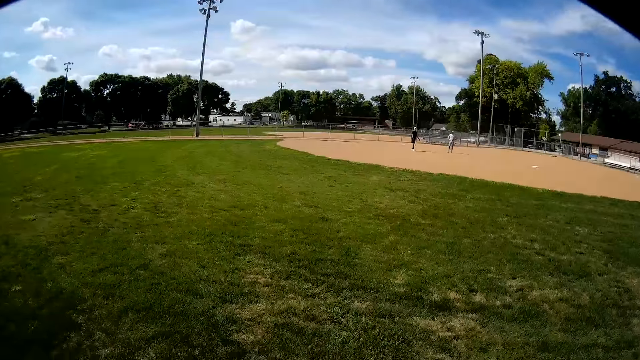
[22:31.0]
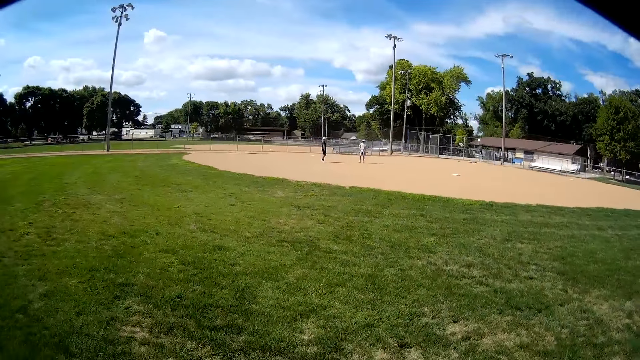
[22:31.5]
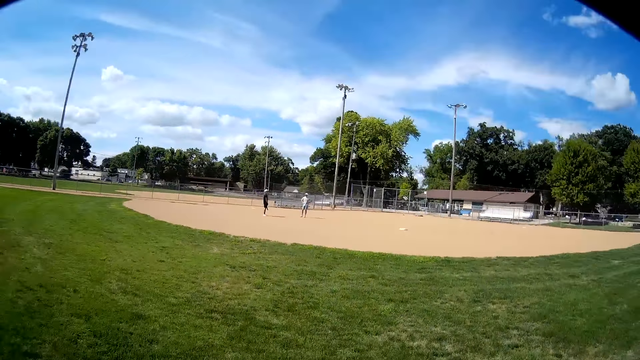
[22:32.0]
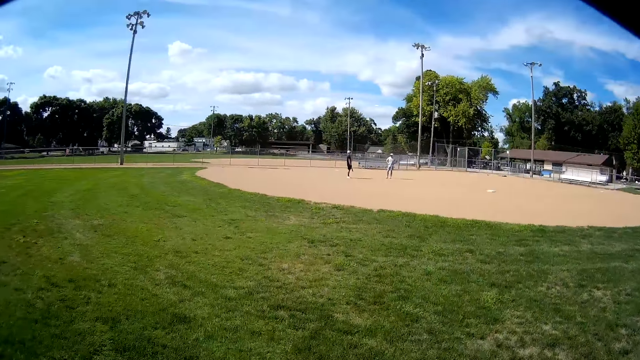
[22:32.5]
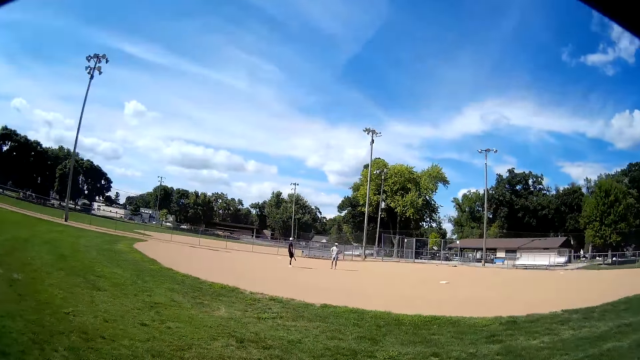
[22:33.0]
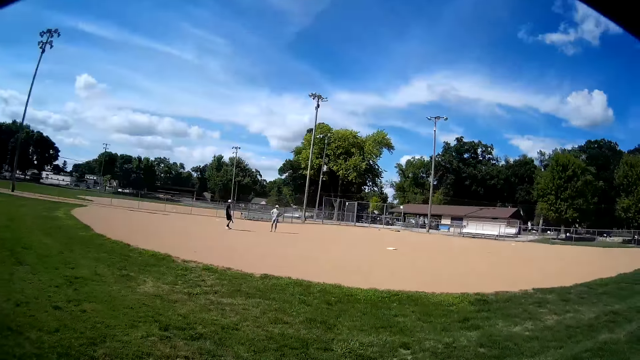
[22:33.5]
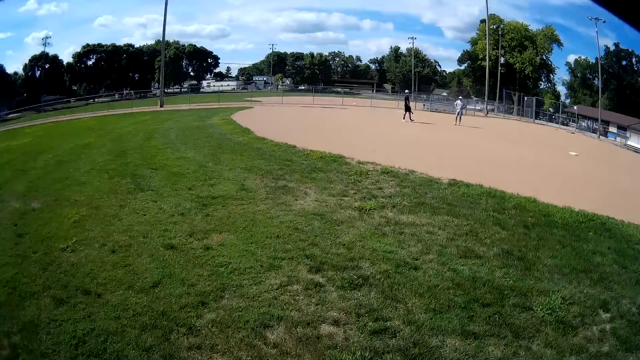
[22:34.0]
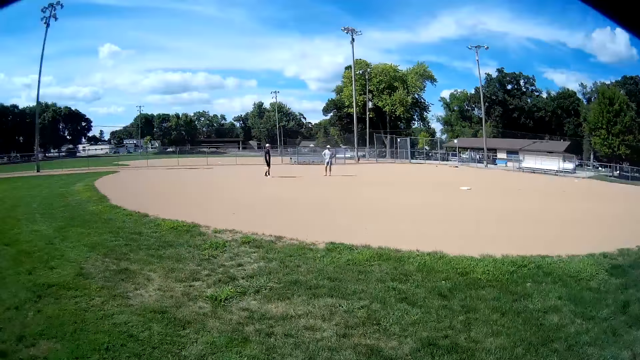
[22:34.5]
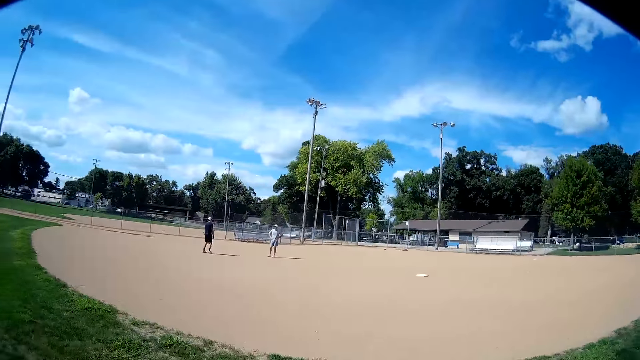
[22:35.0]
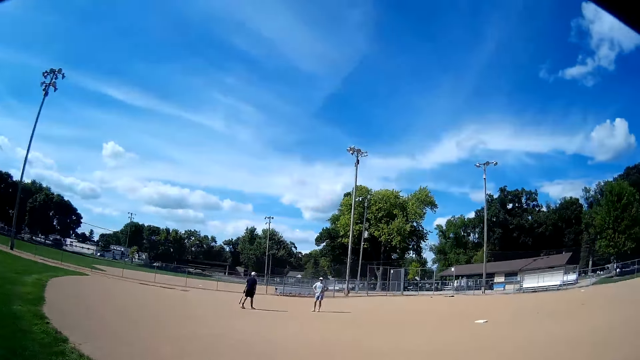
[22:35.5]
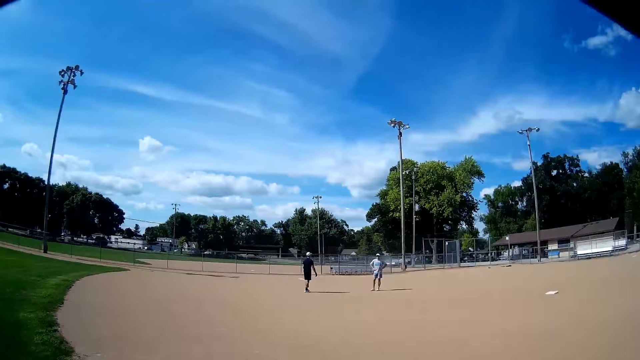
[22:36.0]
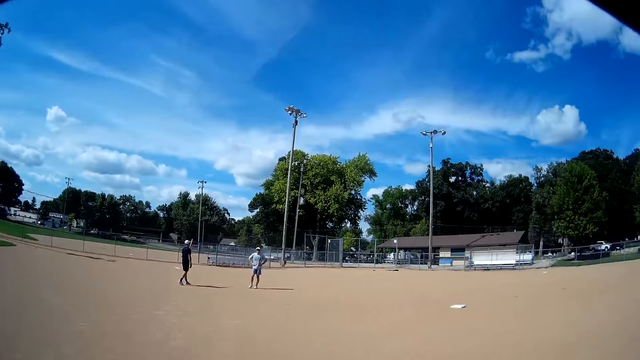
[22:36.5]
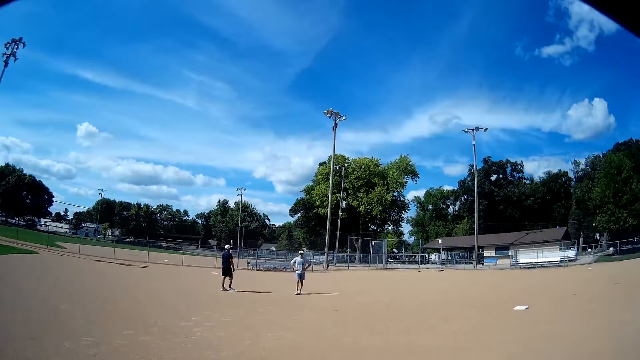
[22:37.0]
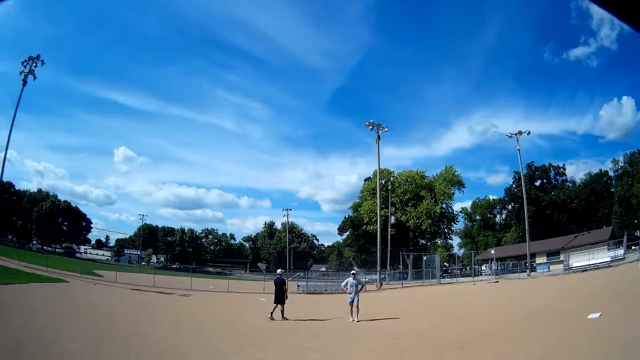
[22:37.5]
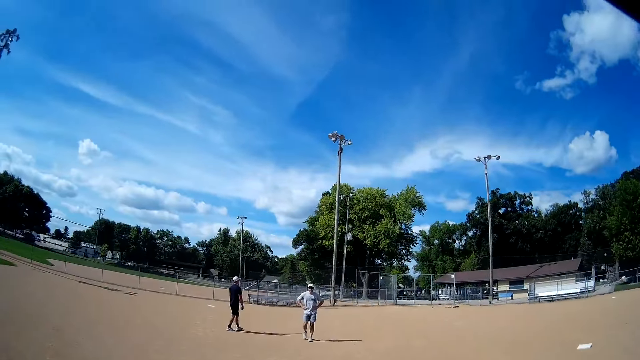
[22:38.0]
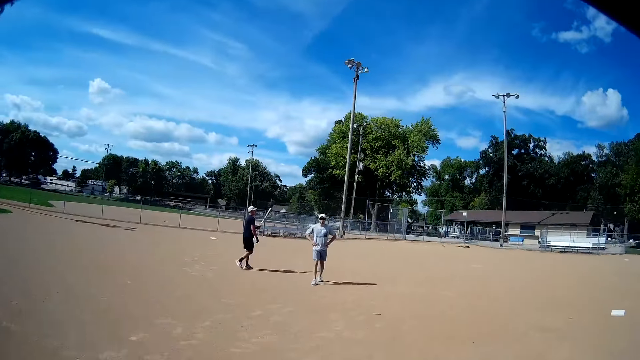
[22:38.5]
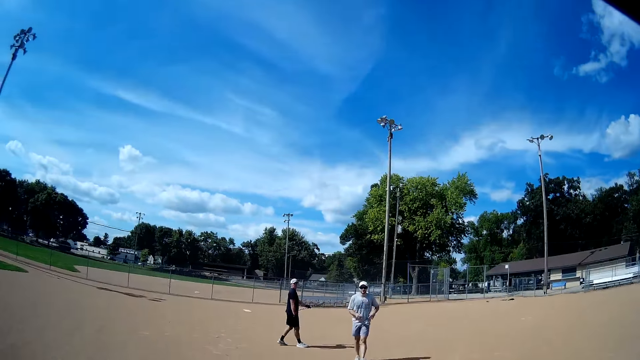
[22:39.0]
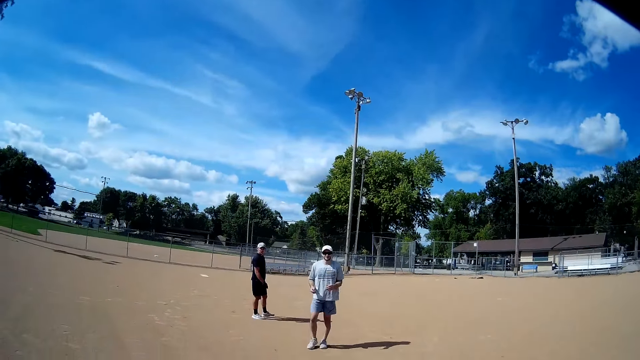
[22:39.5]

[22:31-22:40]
The camera wearer walks toward a man and another man.

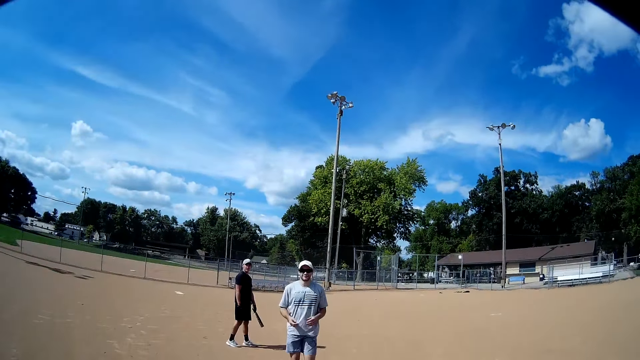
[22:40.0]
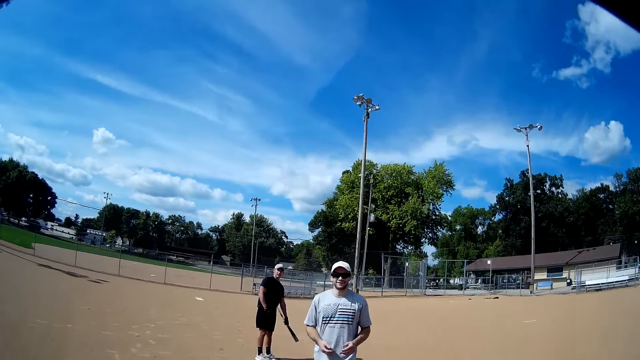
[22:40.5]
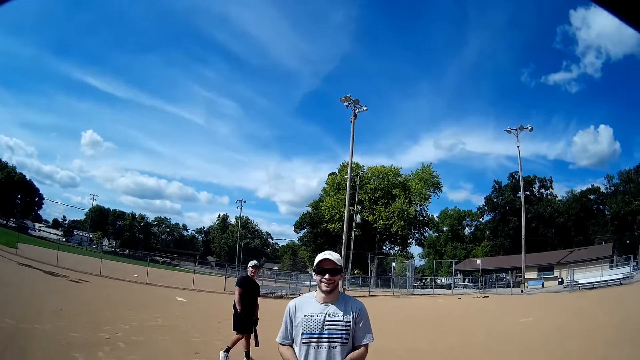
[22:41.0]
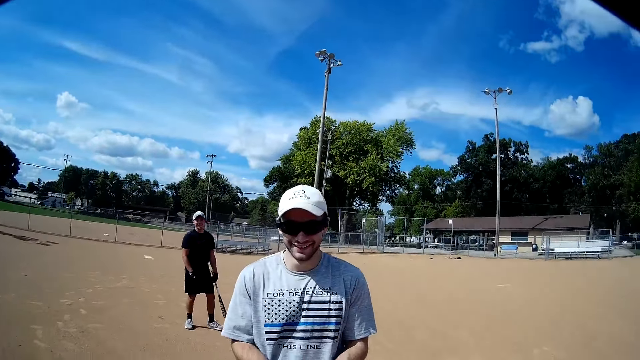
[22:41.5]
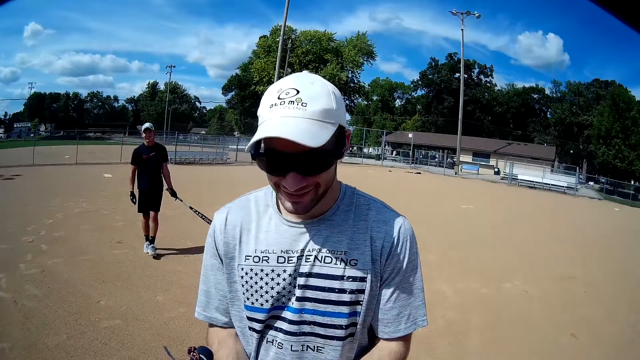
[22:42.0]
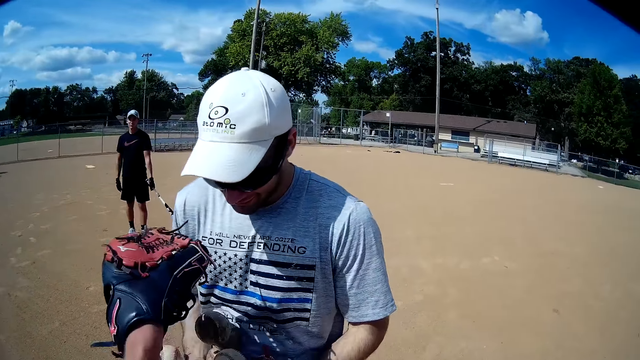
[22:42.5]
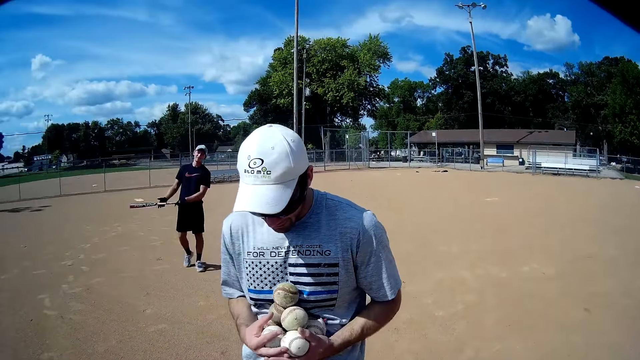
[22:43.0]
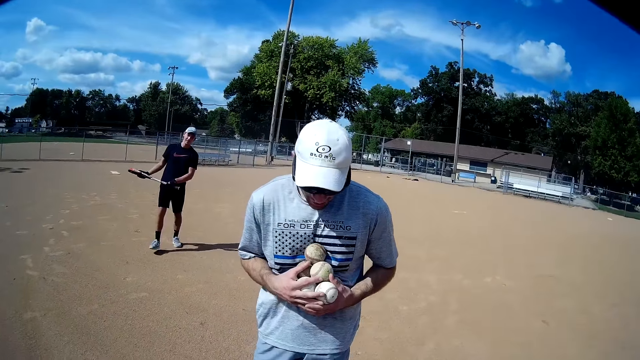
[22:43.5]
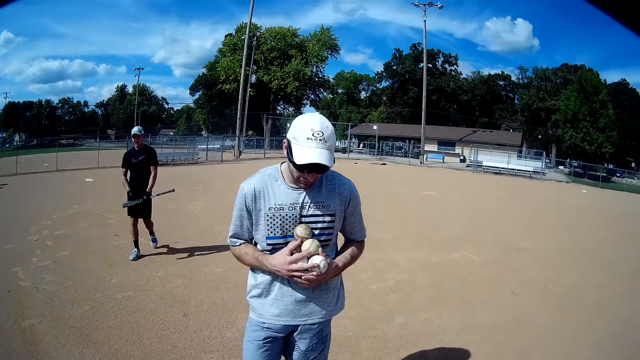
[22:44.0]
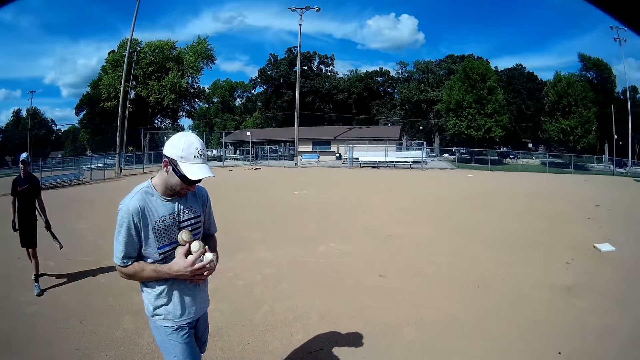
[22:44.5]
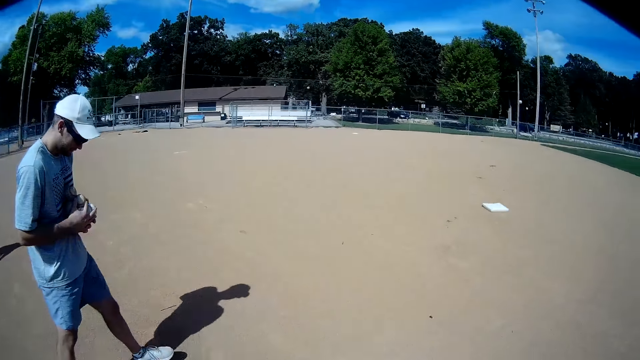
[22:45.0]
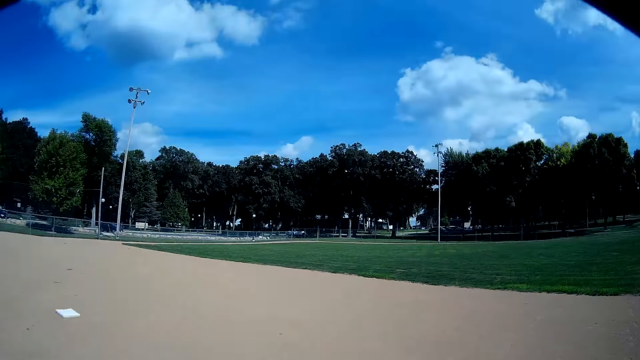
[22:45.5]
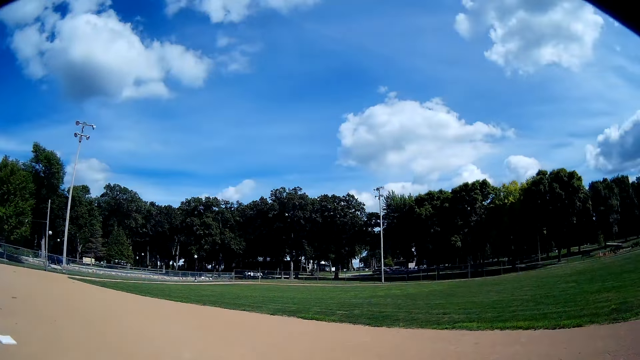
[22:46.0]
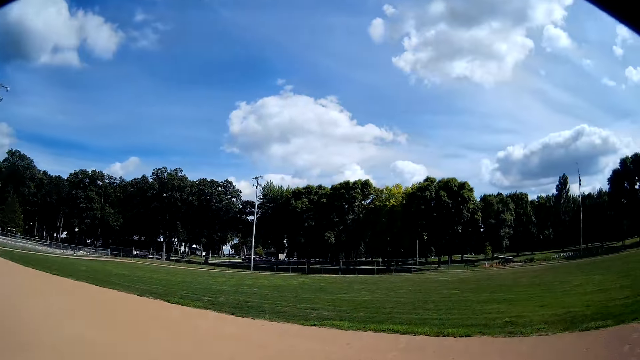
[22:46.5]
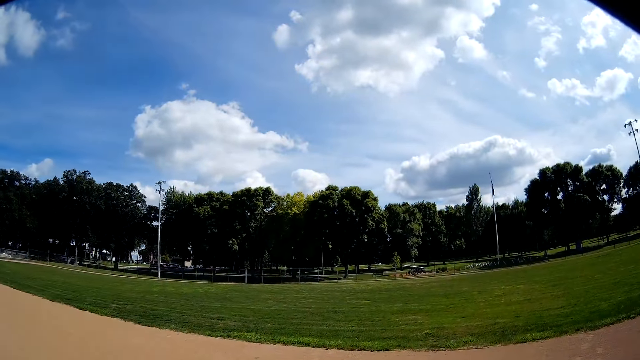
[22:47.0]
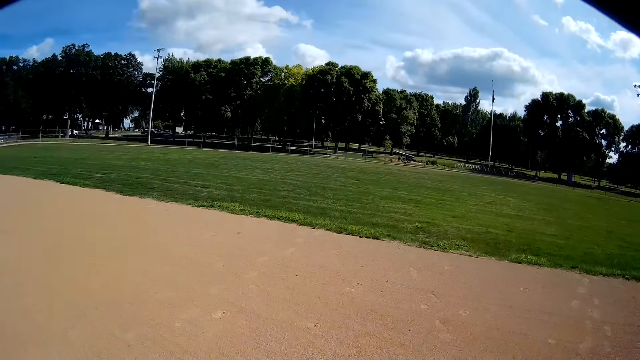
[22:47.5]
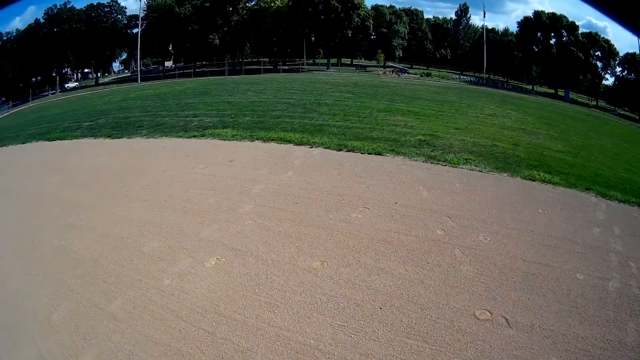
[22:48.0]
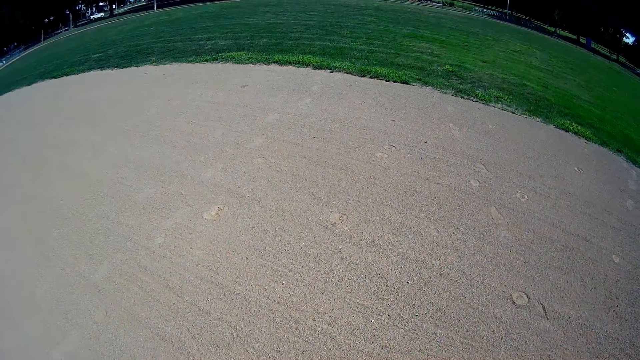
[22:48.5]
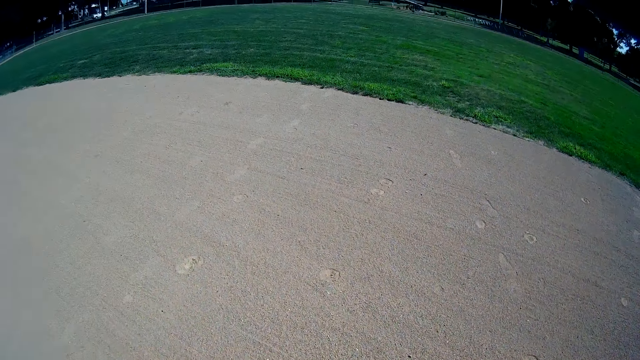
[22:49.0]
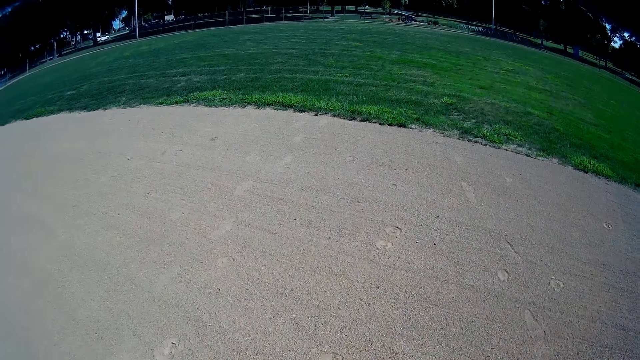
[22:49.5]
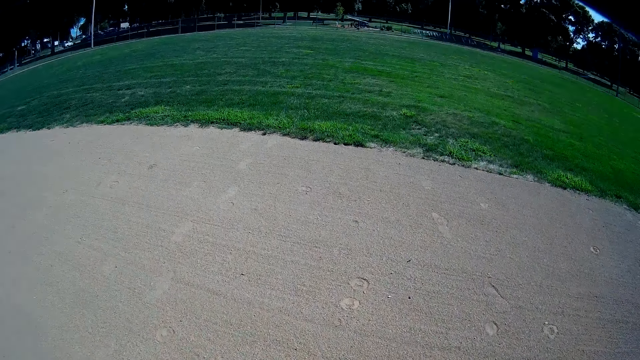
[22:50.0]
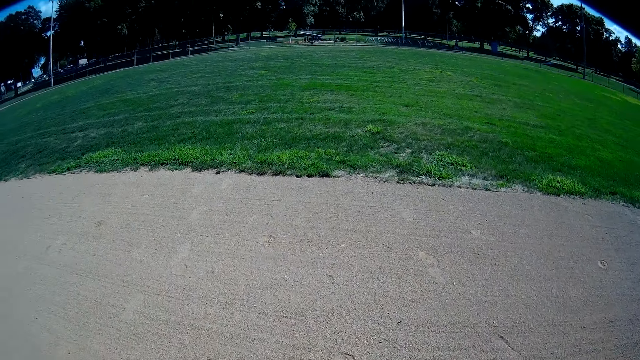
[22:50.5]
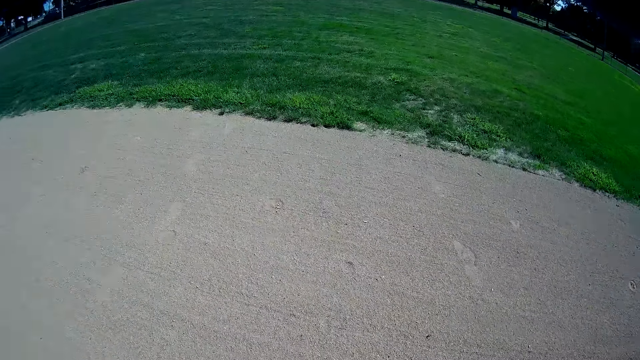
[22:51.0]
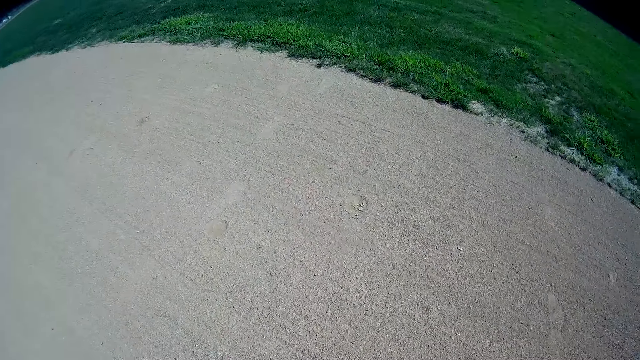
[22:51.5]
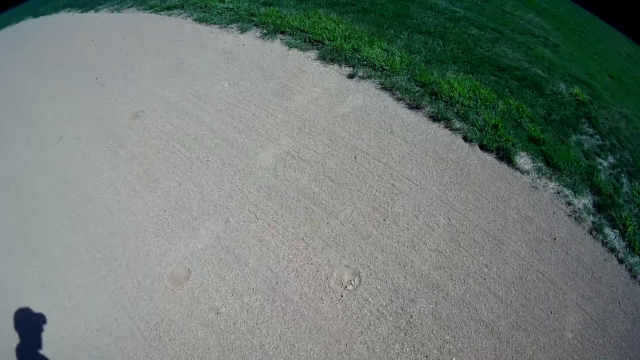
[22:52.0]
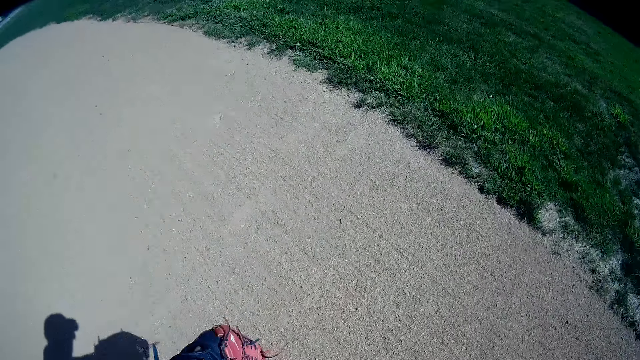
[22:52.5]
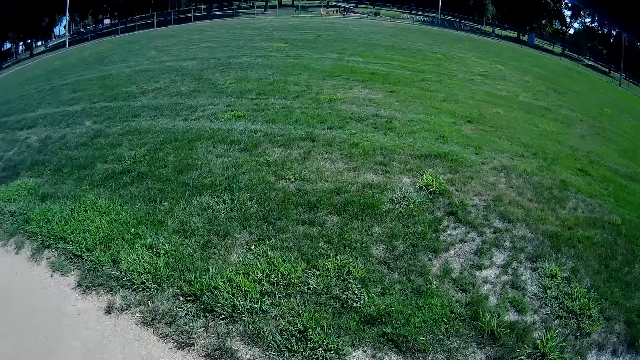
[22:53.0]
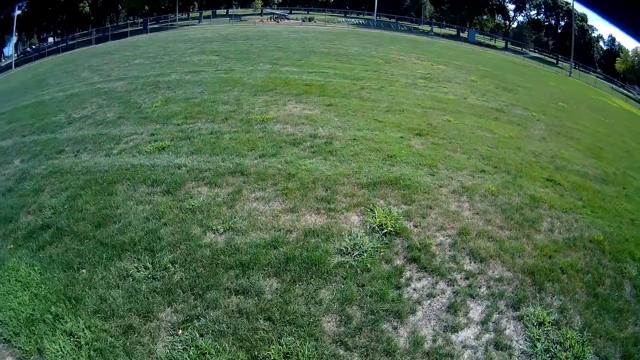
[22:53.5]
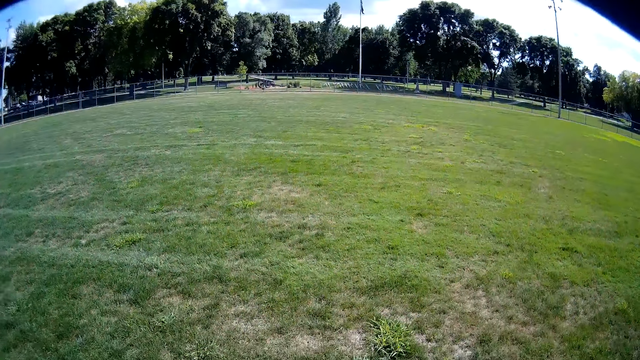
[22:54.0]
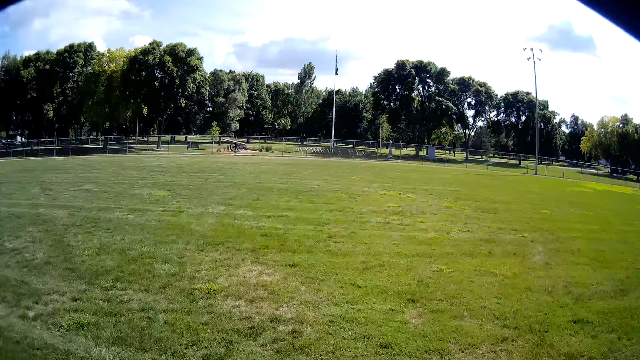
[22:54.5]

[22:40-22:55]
A man talks to the camera wearer. The man walks toward the camera wearer. The camera wearer gives the baseballs to the man. The man holds the baseballs. Another man walks to the camera wearer and the first man. The camera wearer walks on the field.
